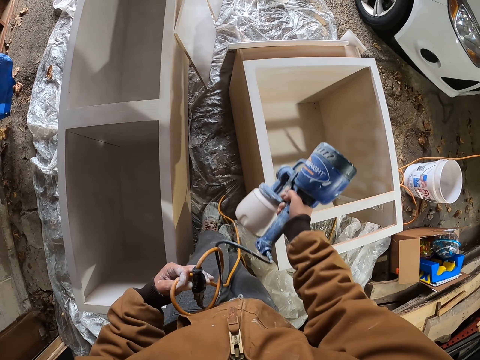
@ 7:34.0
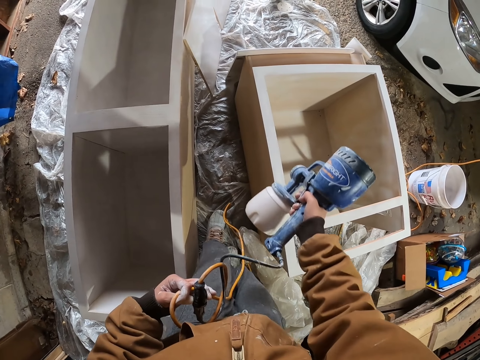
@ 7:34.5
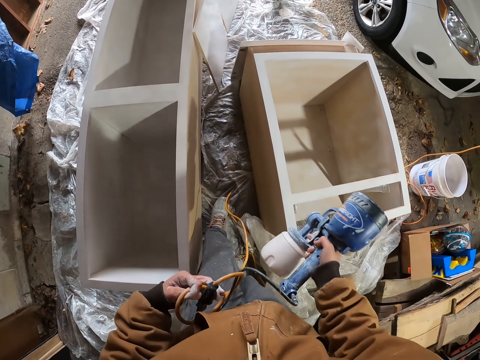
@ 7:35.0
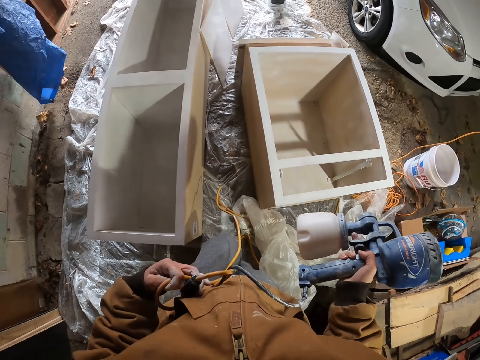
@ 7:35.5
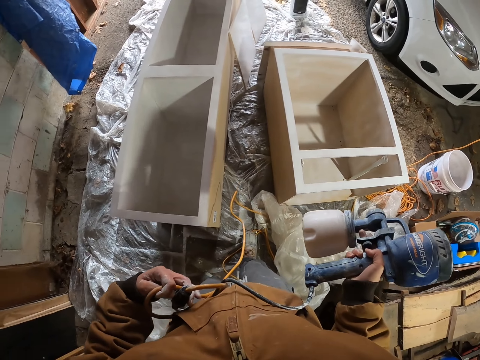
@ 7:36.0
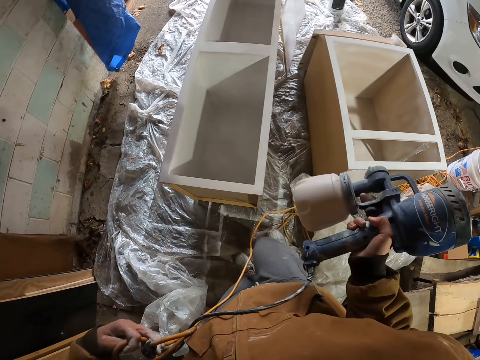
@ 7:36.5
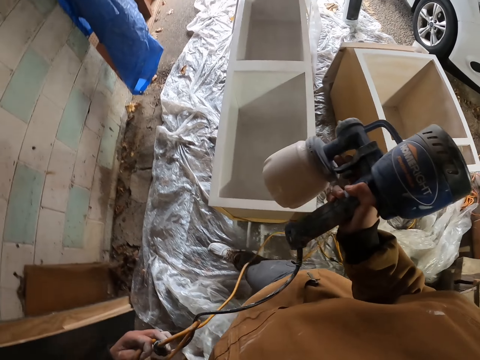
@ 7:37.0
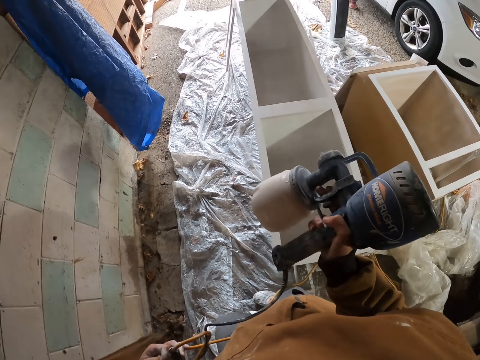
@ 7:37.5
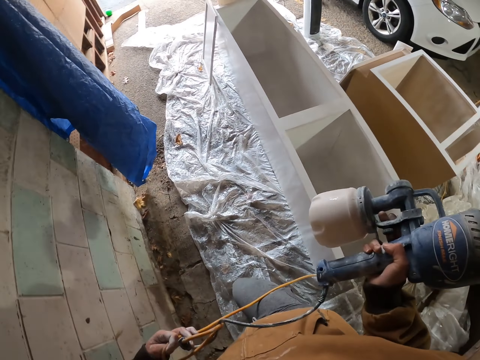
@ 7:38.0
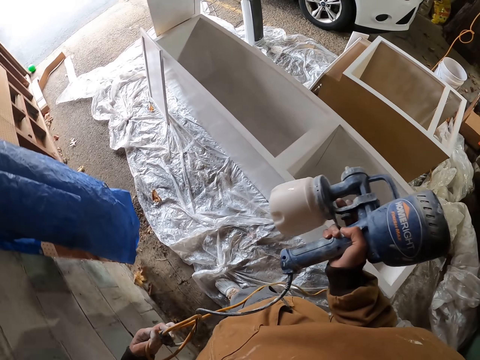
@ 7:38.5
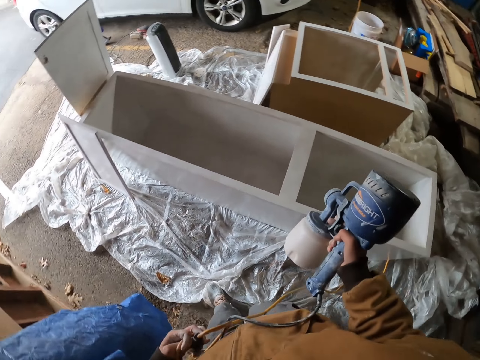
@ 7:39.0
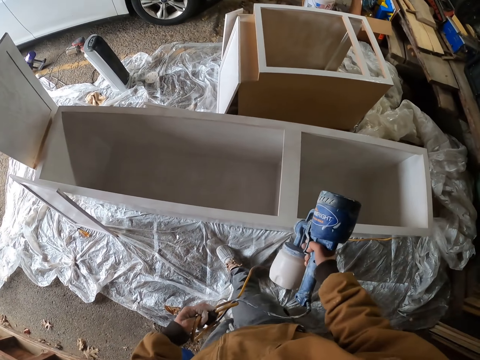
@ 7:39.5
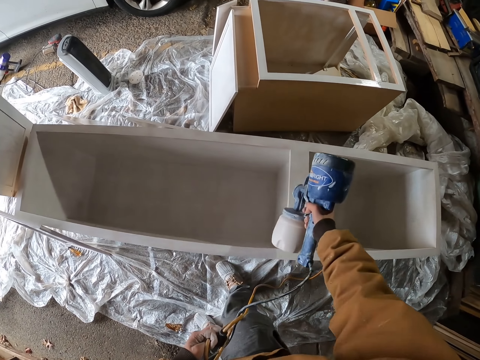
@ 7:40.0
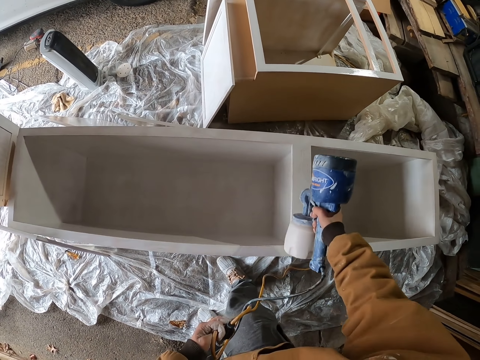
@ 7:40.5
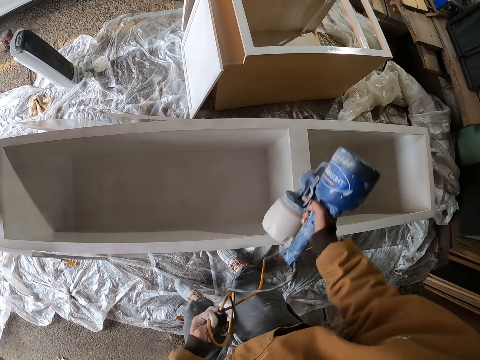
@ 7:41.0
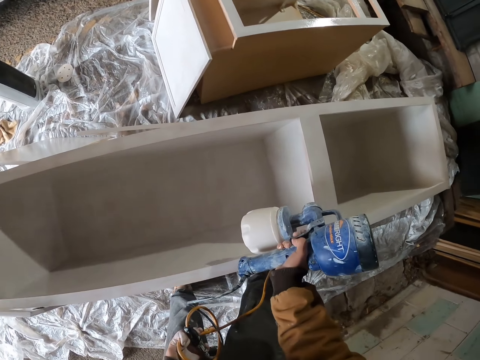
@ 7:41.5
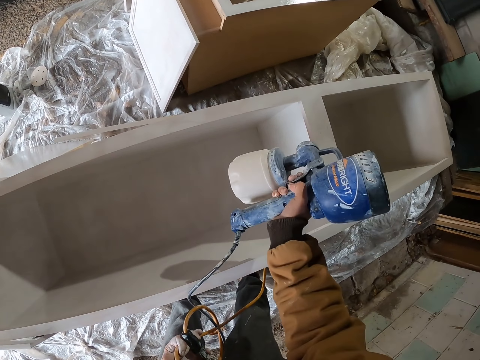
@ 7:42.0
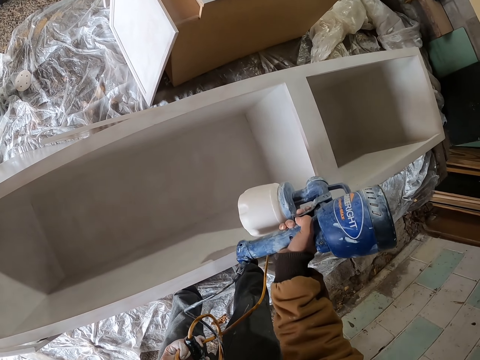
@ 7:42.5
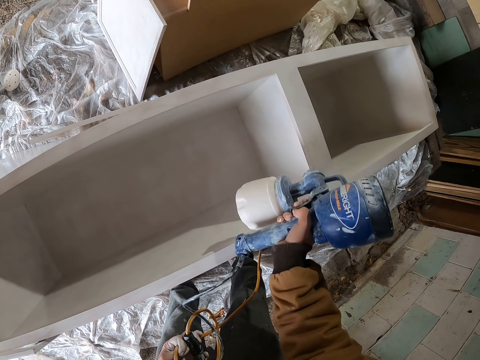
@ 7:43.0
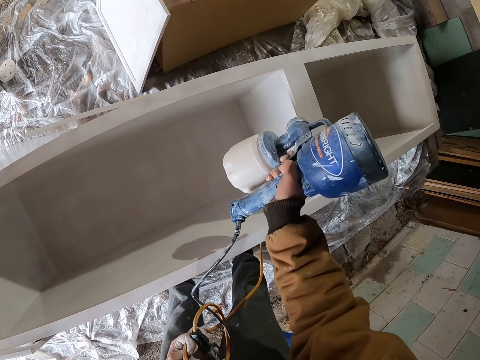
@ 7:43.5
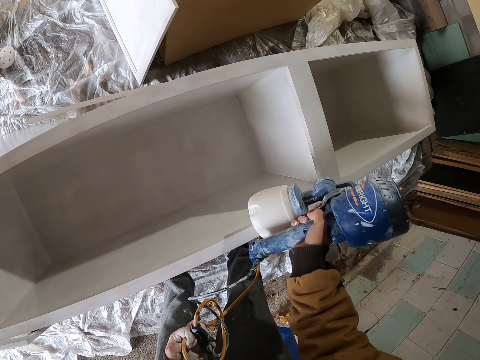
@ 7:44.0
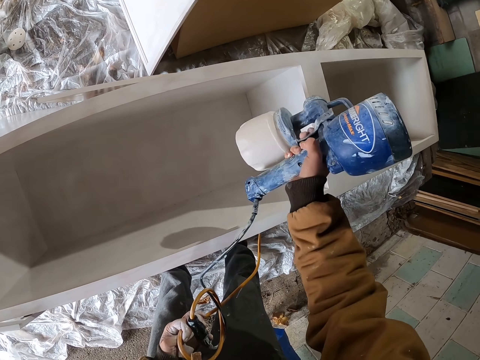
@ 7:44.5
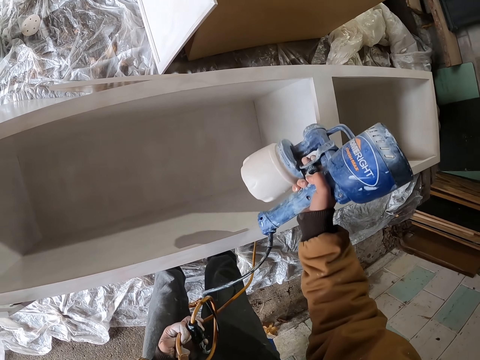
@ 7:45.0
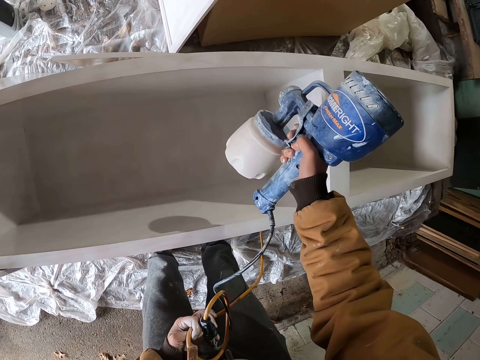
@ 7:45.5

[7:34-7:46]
The camera wearer walks left. They spray paint on the upper lumbers of the big wooden box with a paint spray gun.

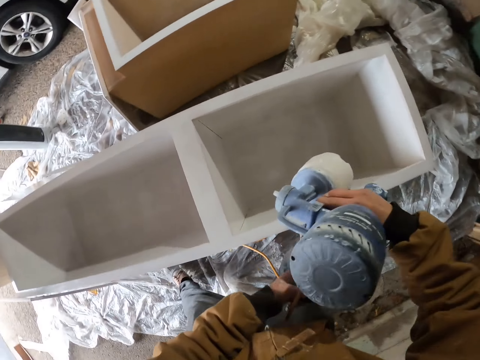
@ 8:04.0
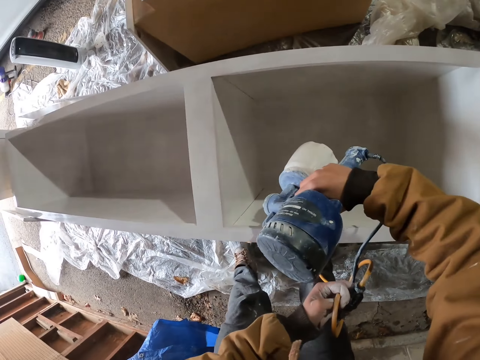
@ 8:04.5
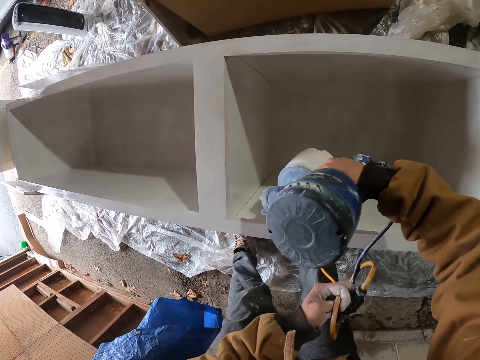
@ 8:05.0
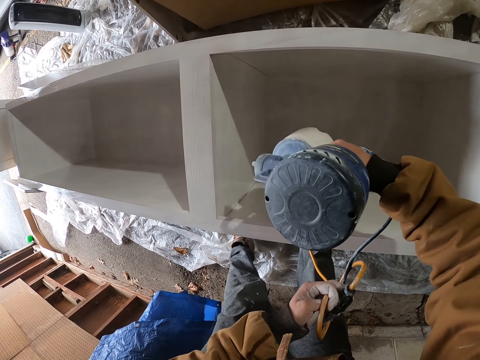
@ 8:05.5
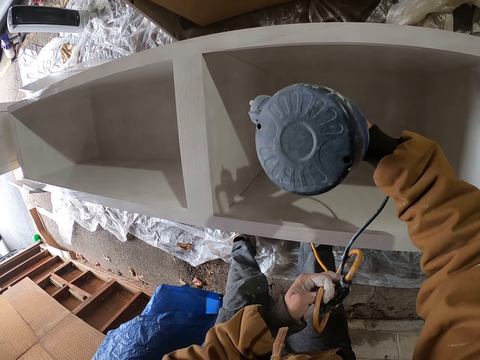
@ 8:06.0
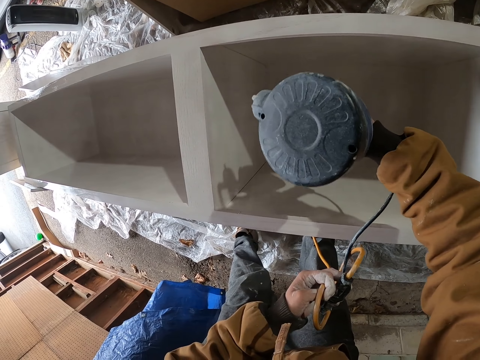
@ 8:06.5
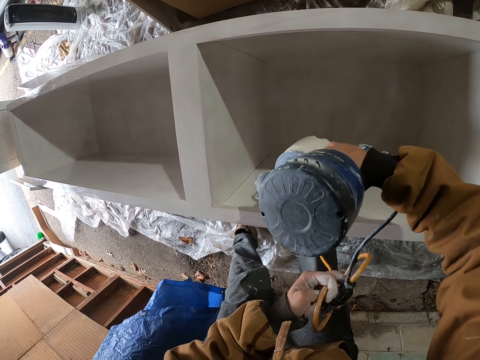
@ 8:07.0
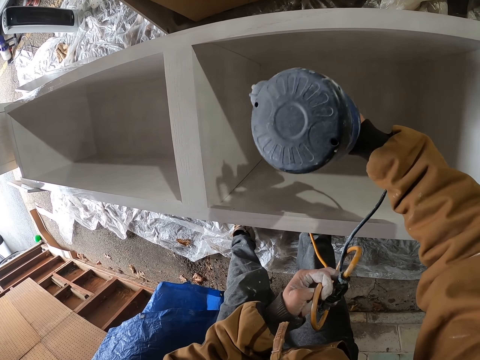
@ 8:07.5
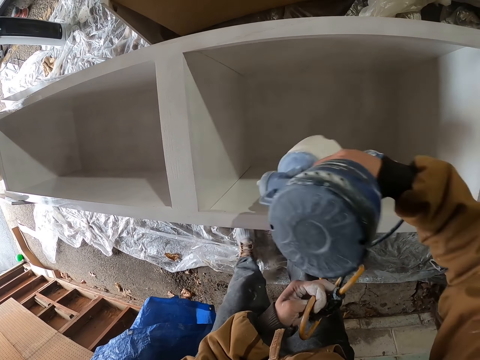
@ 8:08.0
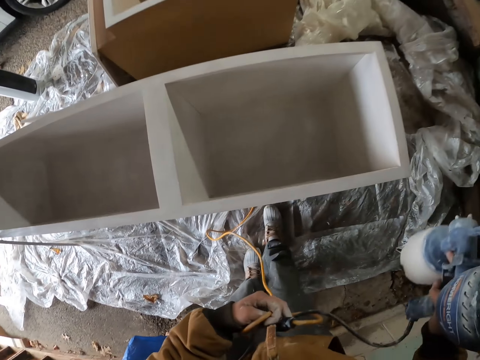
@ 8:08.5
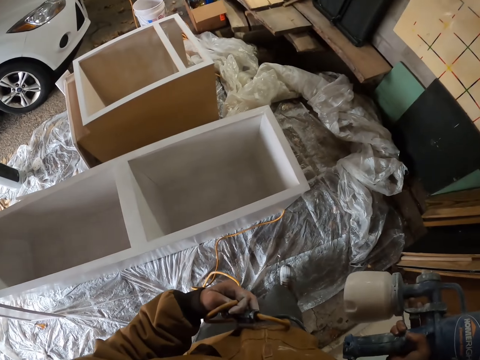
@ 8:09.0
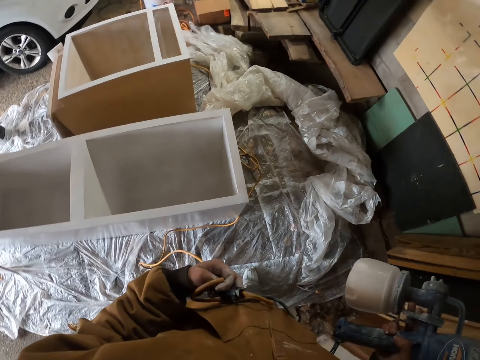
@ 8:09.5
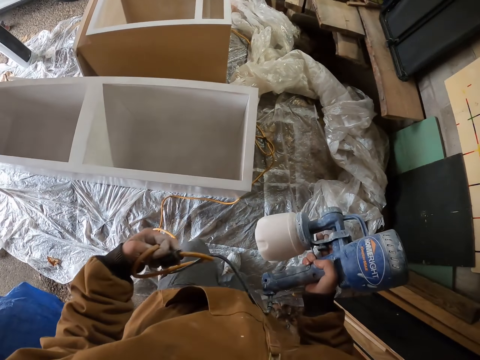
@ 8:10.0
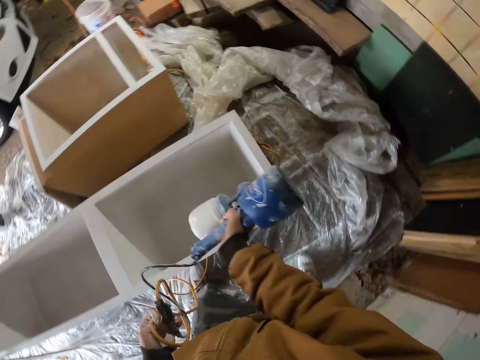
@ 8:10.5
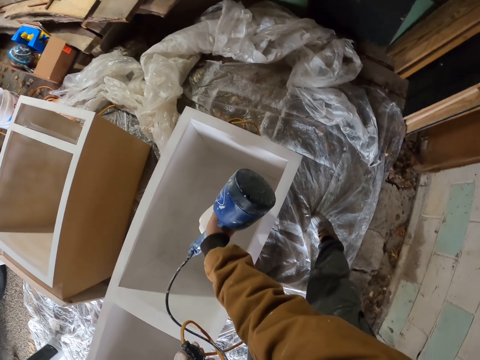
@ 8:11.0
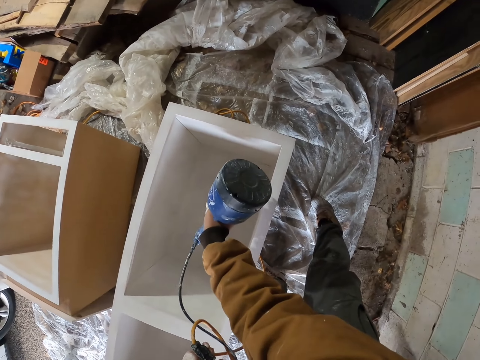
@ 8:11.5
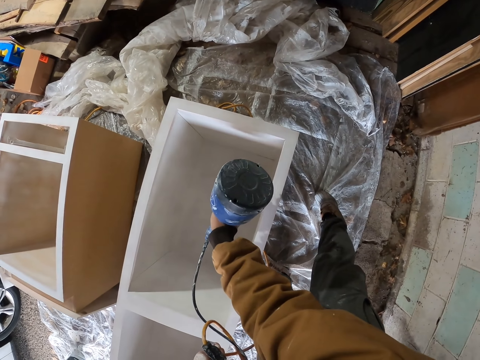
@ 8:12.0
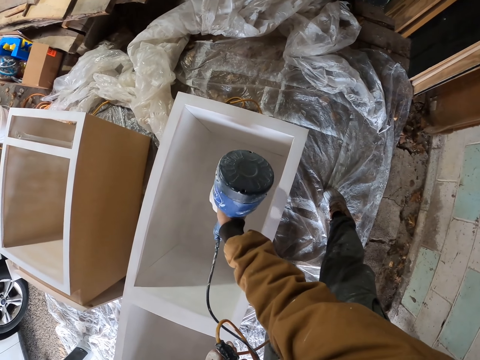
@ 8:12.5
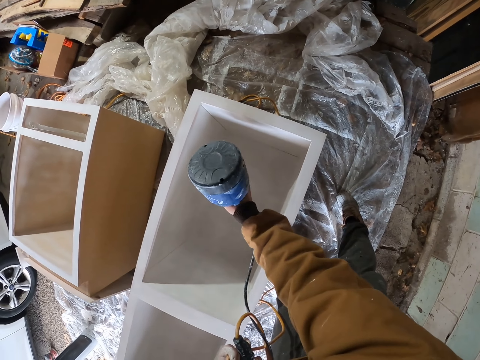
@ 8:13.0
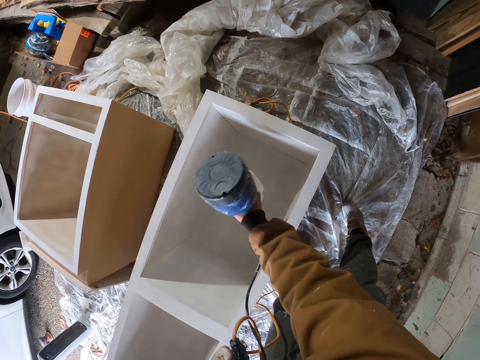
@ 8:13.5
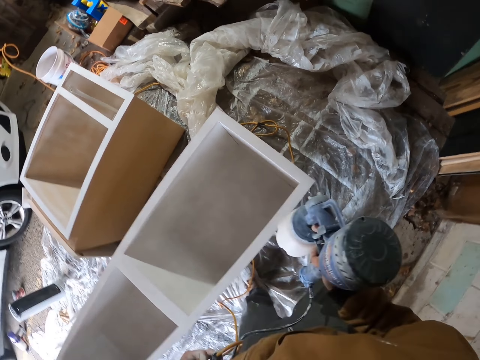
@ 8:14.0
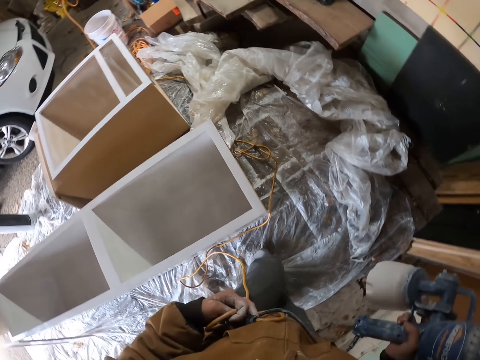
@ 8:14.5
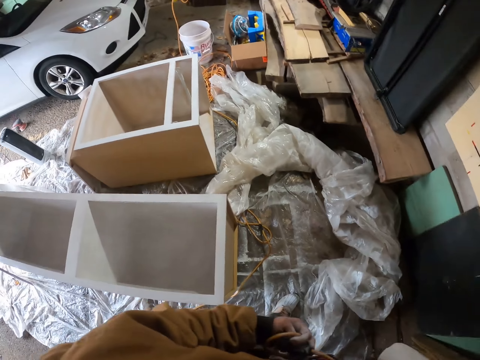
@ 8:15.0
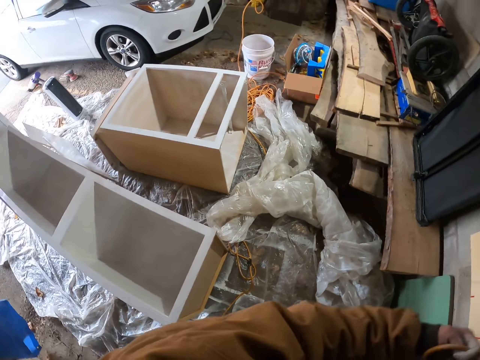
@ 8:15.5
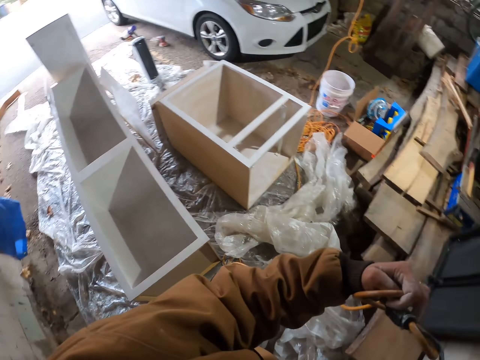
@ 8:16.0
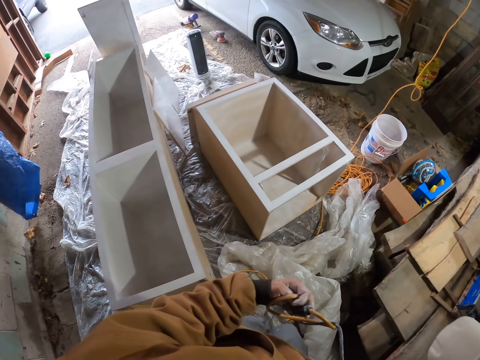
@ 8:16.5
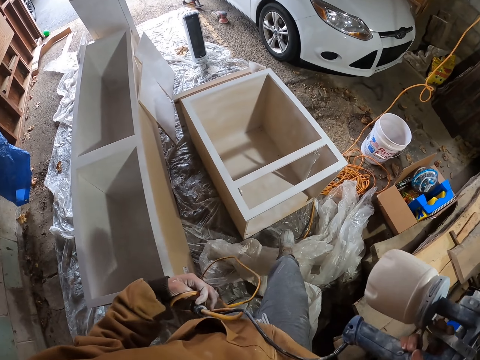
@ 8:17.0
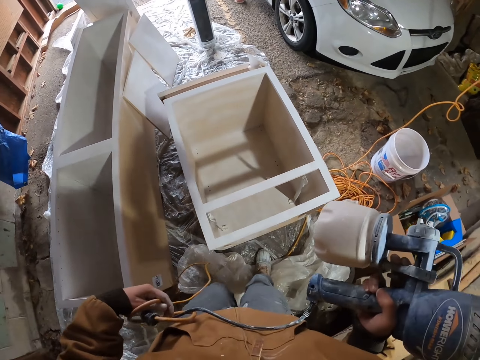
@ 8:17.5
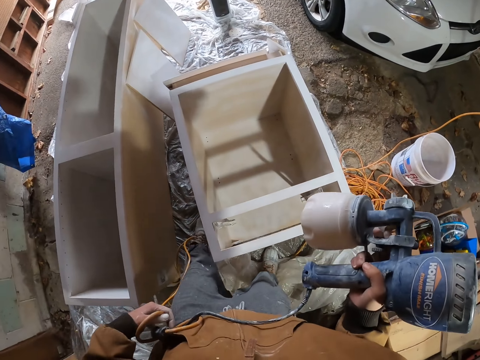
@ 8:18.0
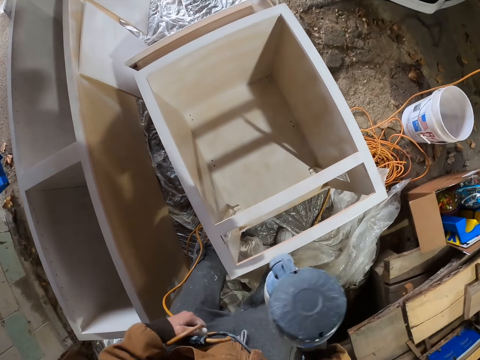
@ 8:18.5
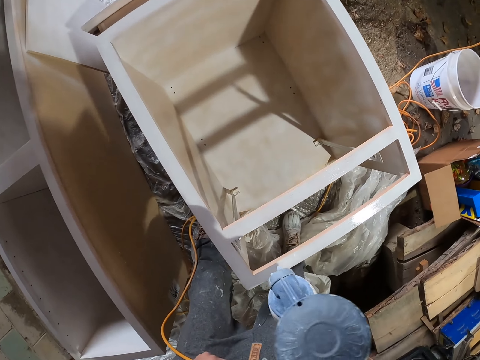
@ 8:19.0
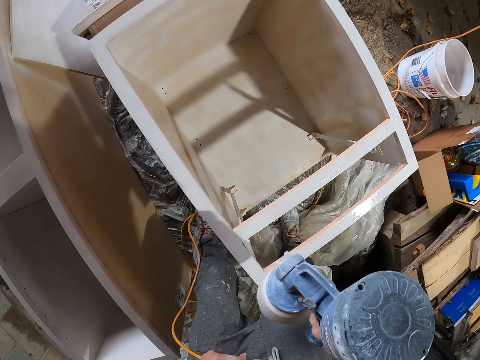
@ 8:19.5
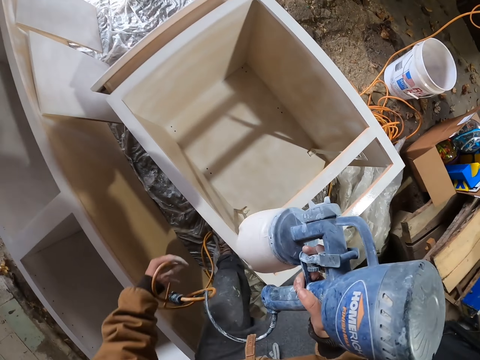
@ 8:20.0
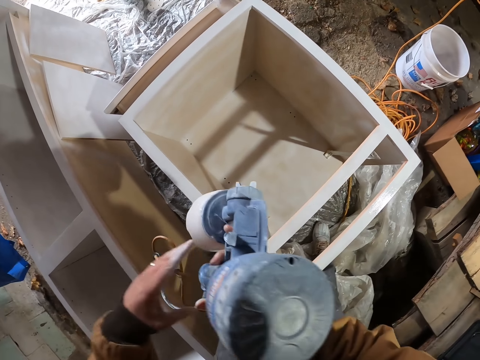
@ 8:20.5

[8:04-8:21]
The camera wearer sprays paint on the inner lumbers of the big wooden box. They walk right. They spray paint on the inner lumbers of the big wooden box. They walk right. They spray paint on a furniture with a paint spray gun.
